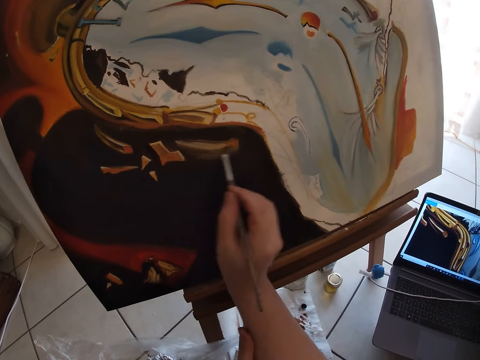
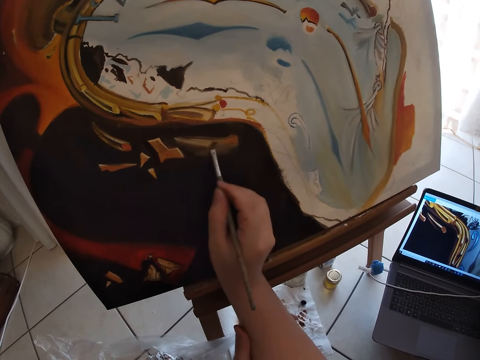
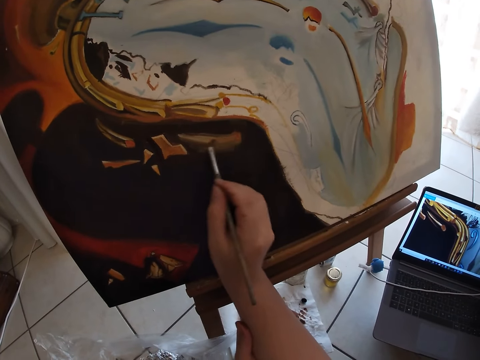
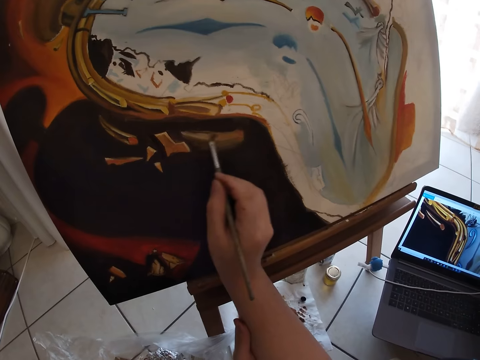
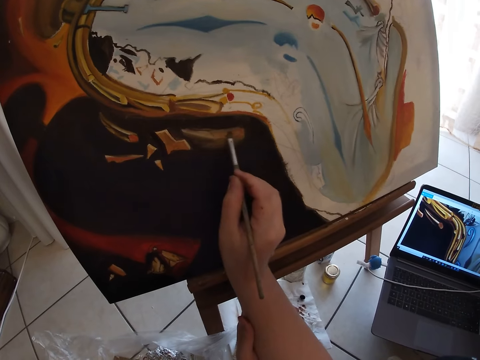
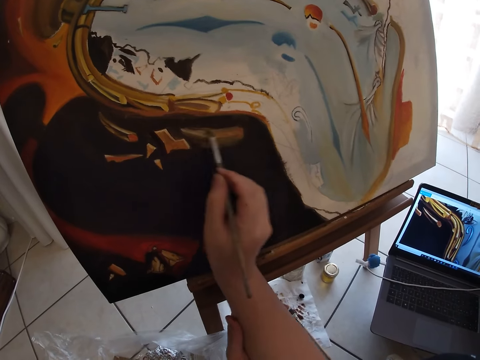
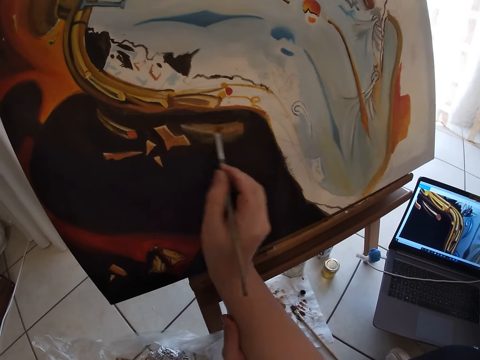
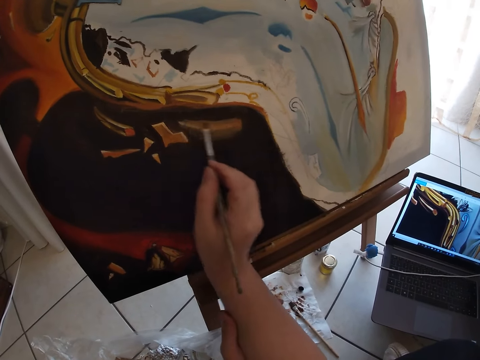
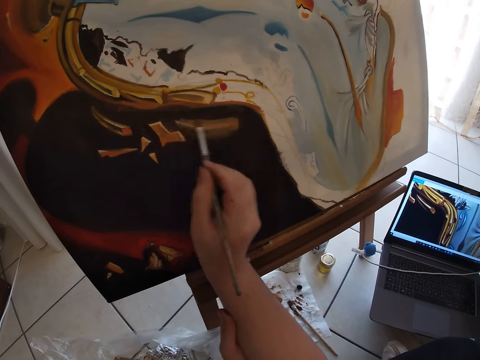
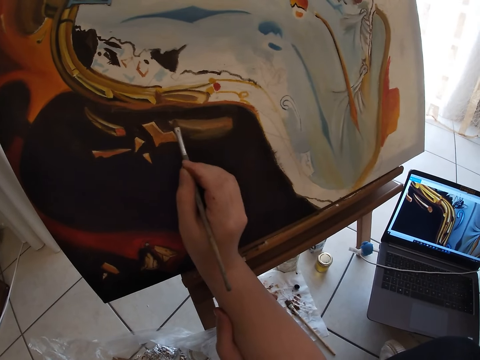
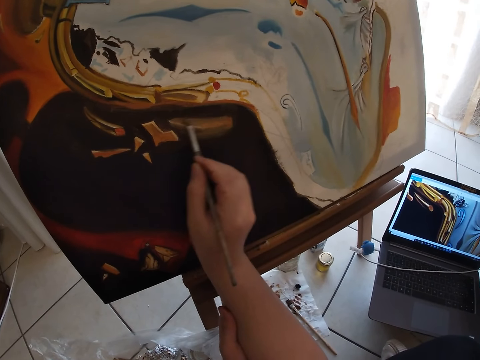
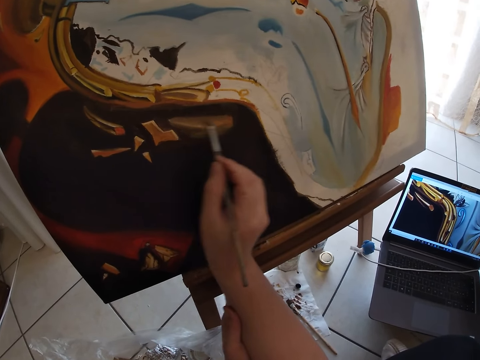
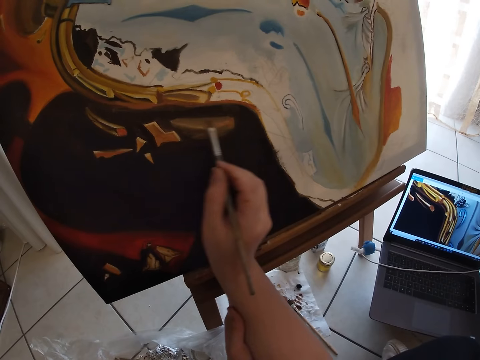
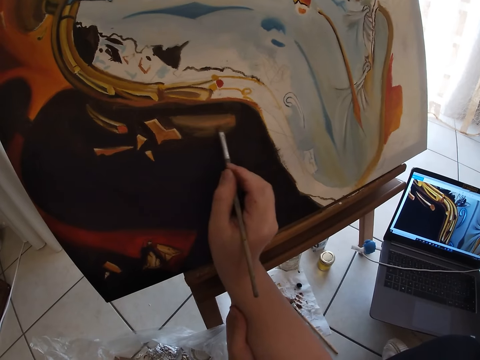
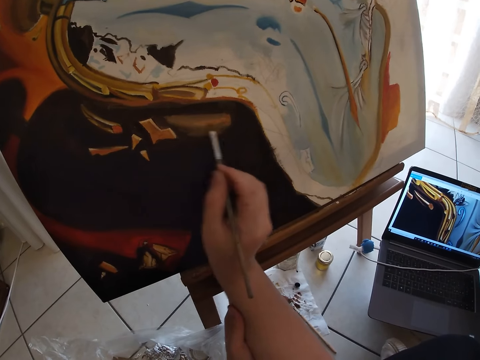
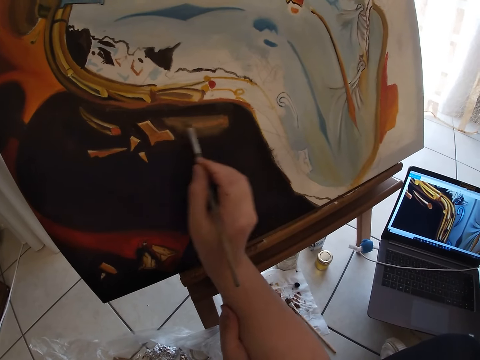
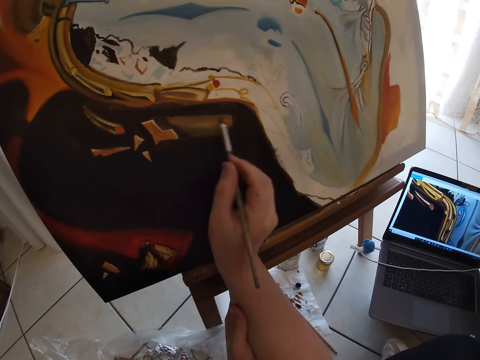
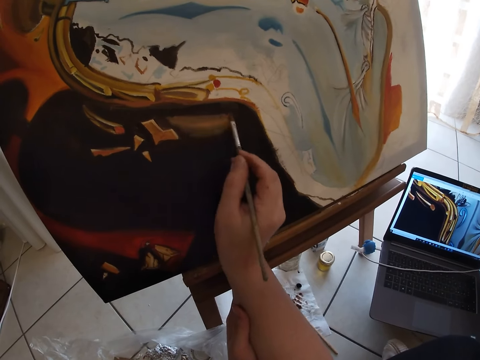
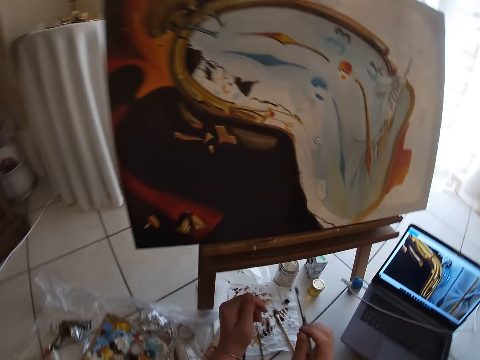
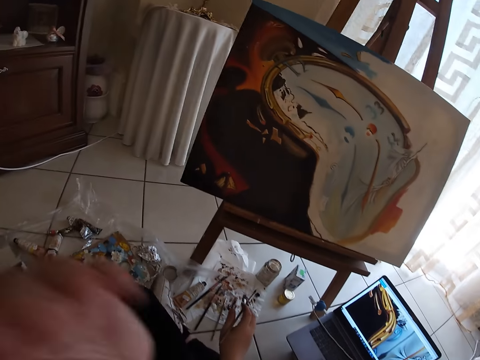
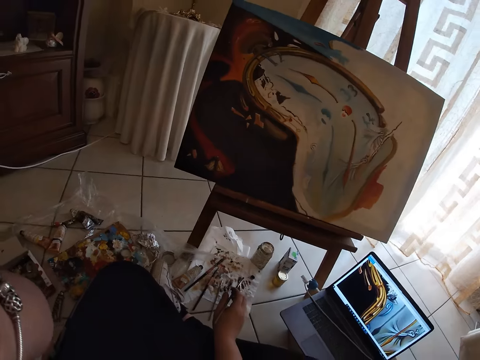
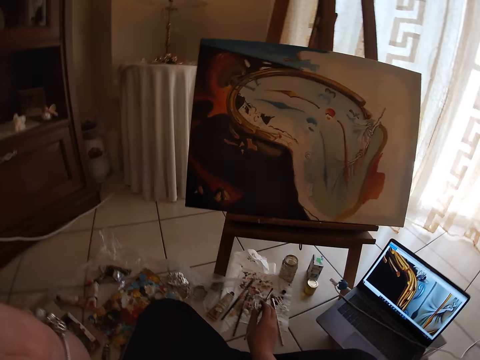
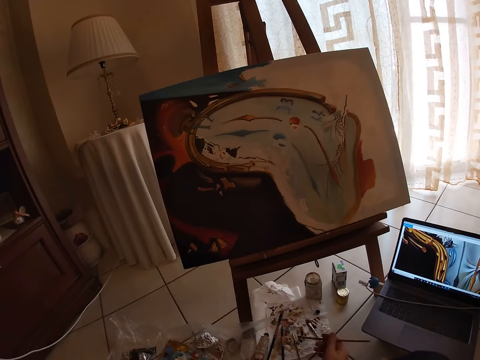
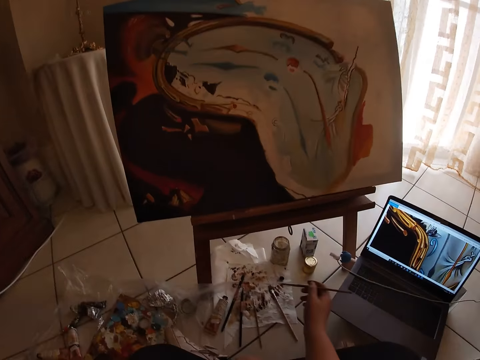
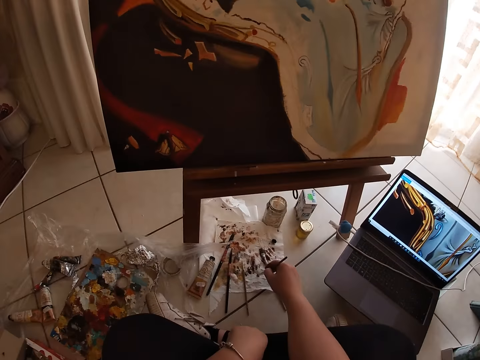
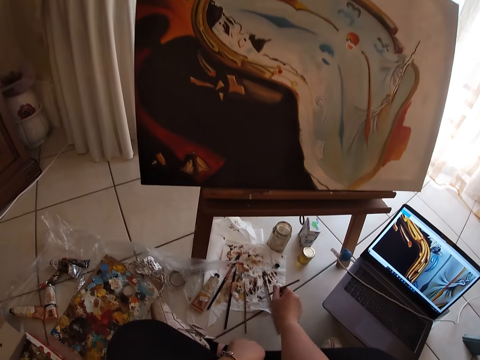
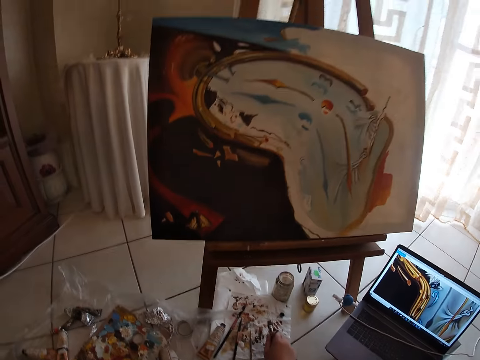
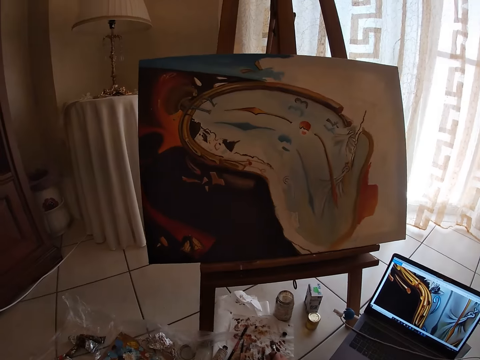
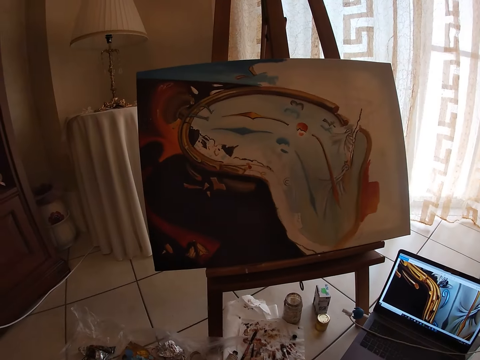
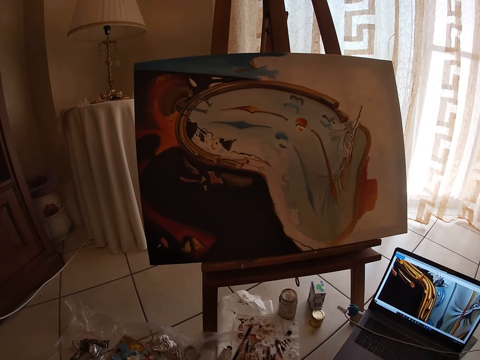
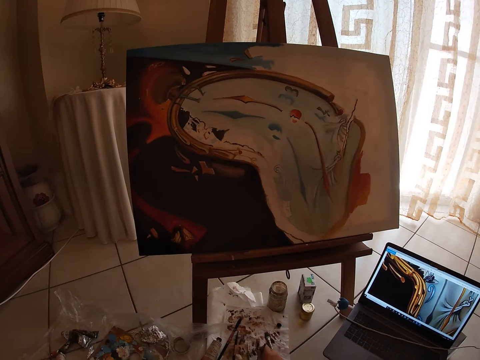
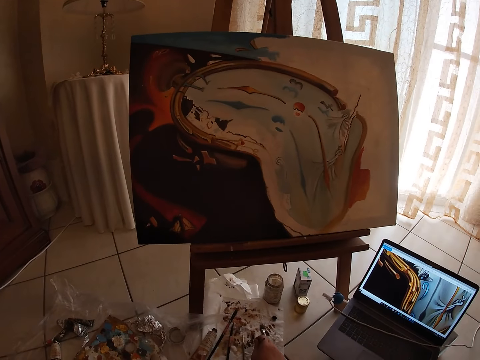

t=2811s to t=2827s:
The camera wearer looks at the painting. He cleans the paintbrush in his right hand on a paper laying on the ground.

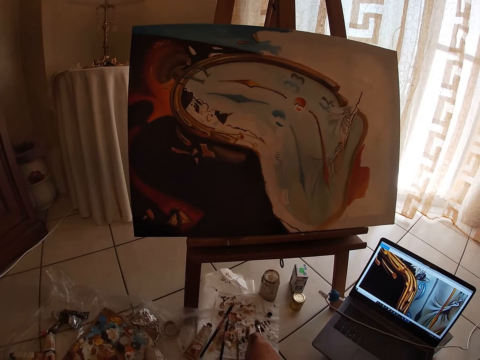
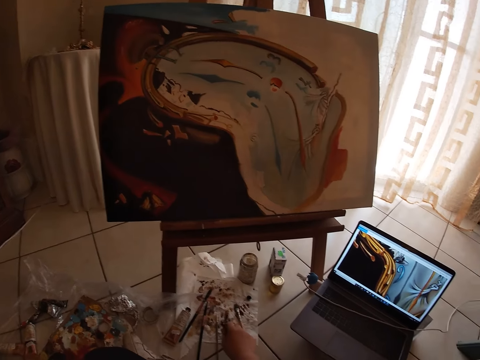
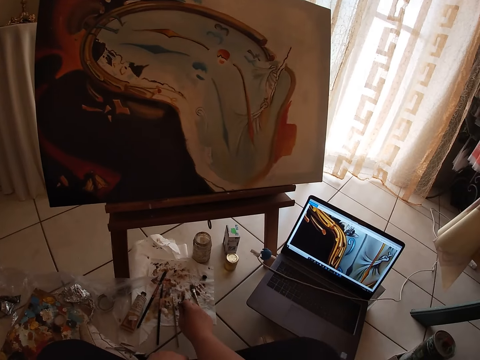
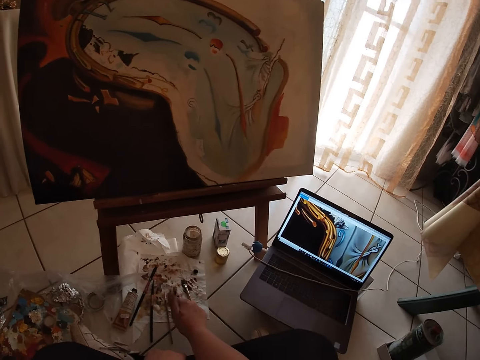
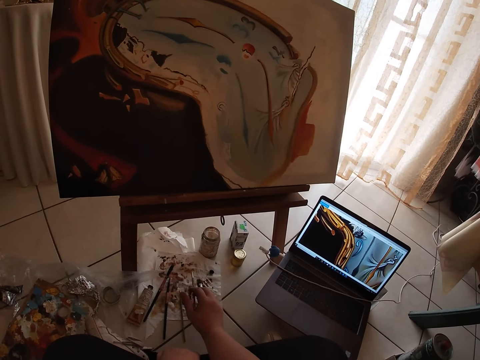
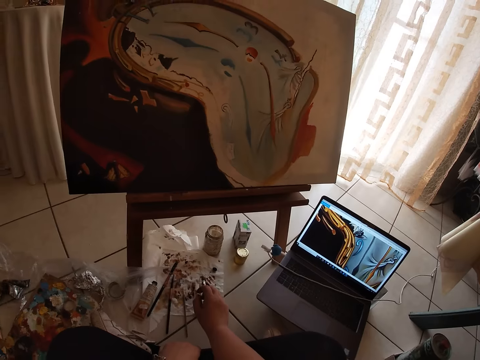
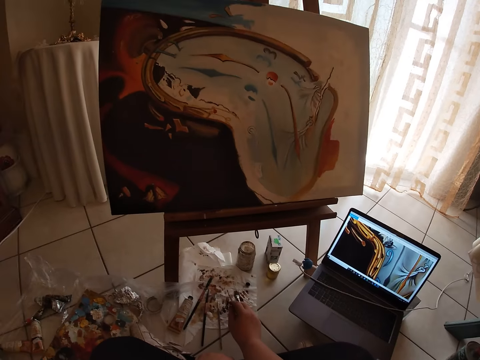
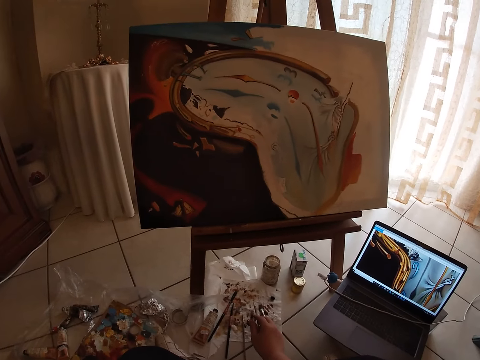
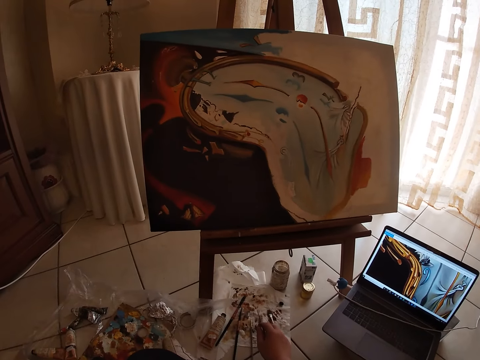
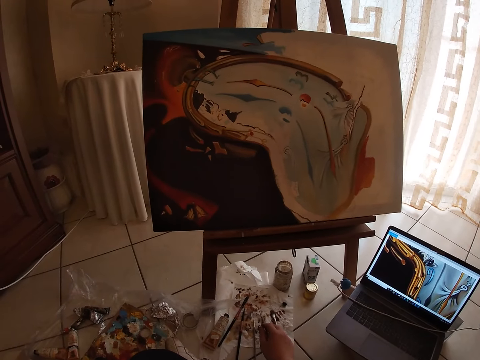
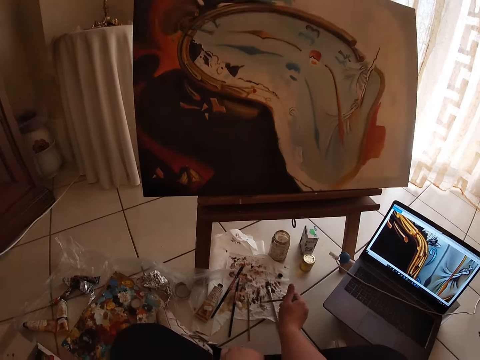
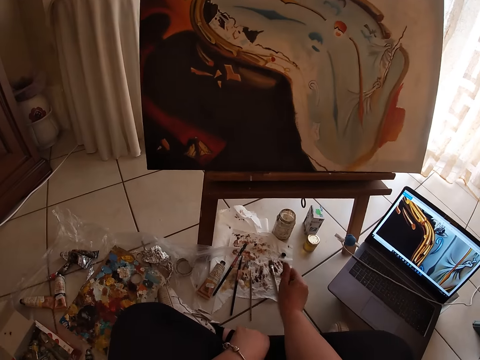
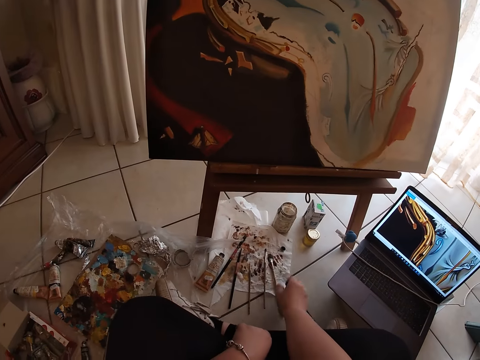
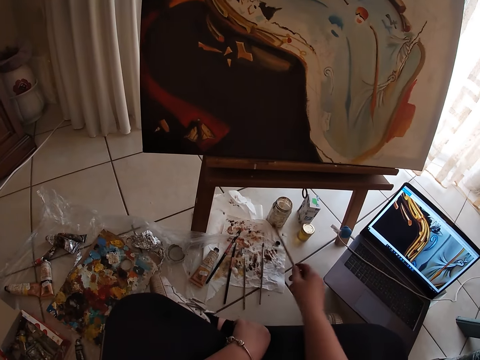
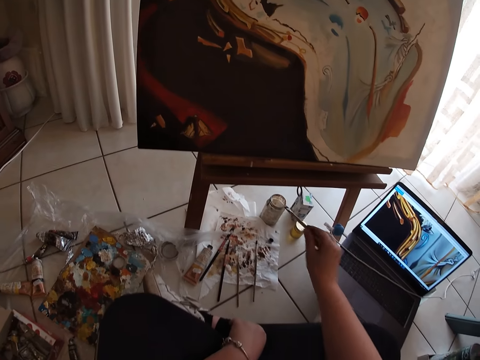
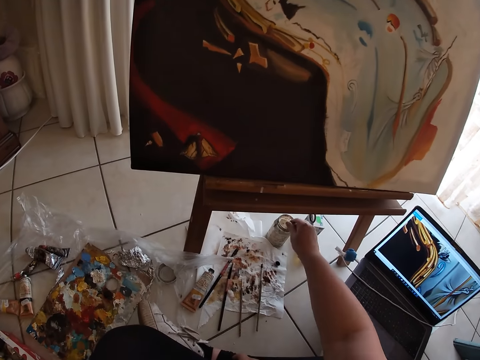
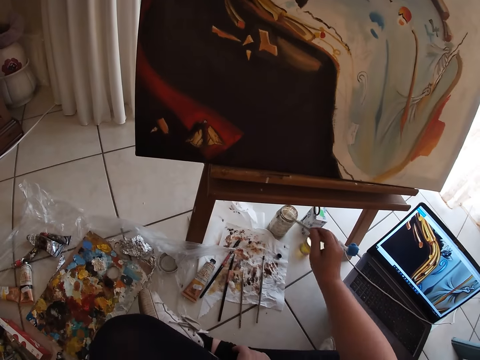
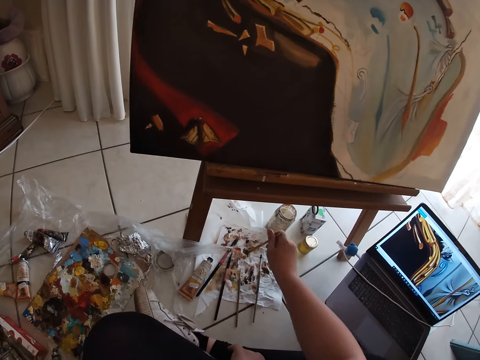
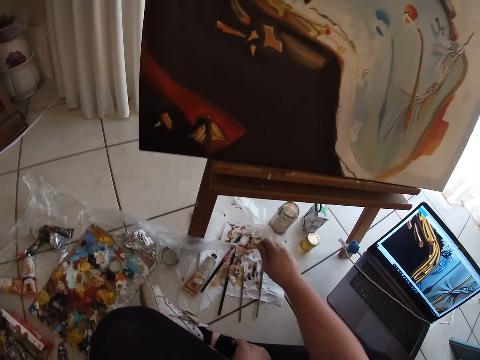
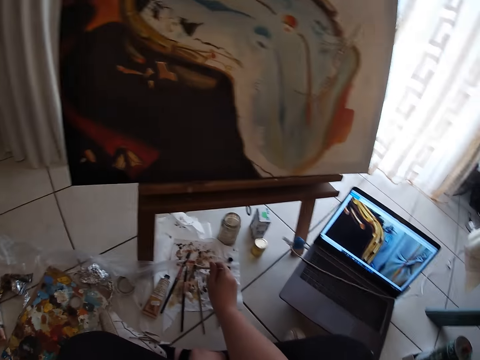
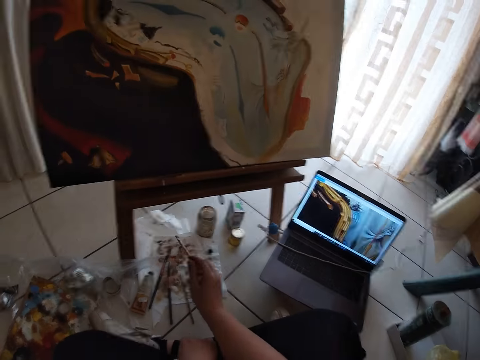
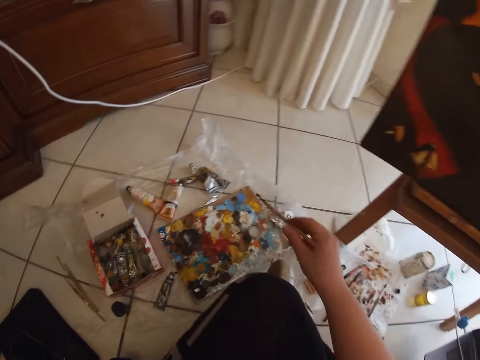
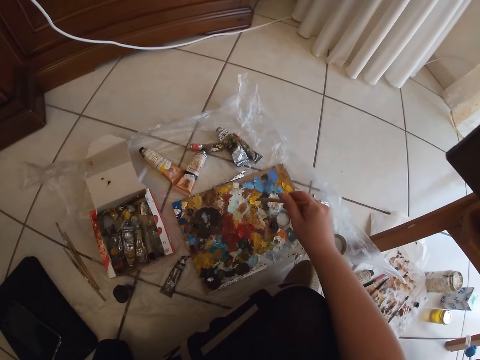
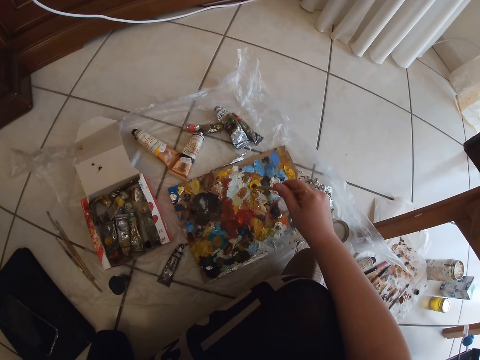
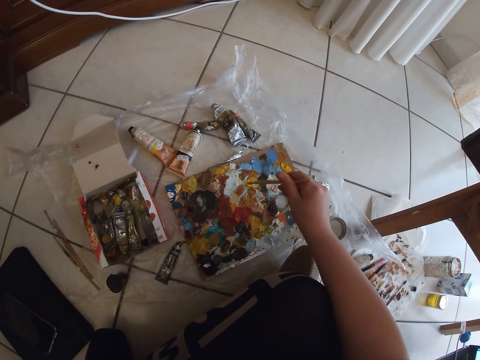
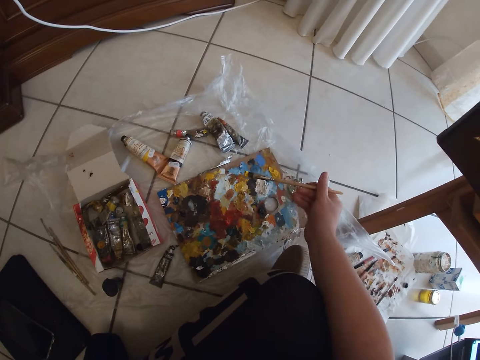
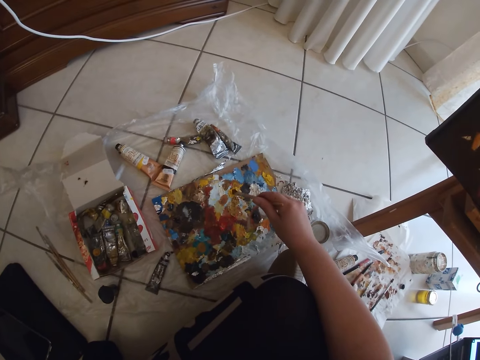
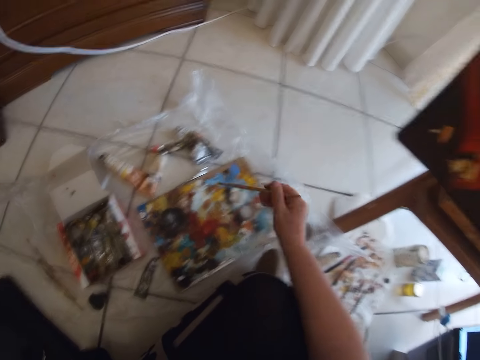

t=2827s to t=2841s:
The camera wearer drops the paintbrush in his right hand on the paper laying on the ground. He picks up a paintbrush from the paper laying on the ground with his right hand. He dips the paintbrush in his right hand in the water container. He cleans the paintbrush in his right hand on the paper laying on the ground. He takes paint from a paint board on the ground with the paintbrush in his right hand.
